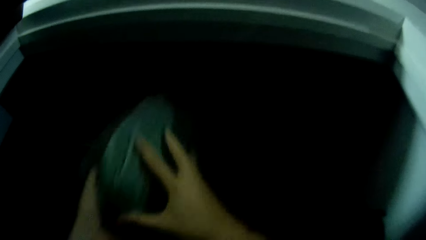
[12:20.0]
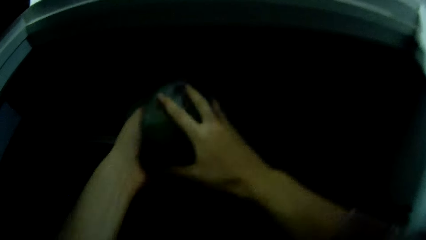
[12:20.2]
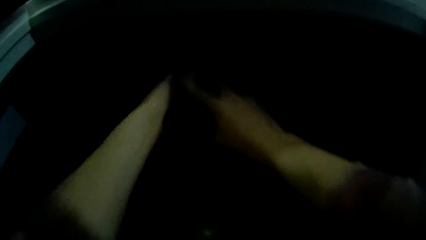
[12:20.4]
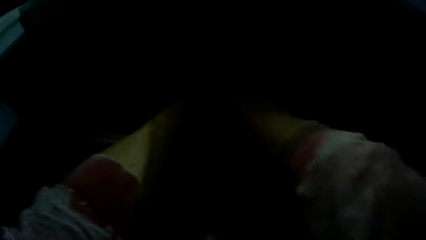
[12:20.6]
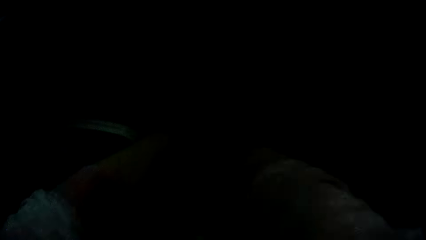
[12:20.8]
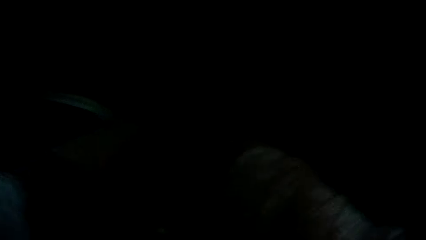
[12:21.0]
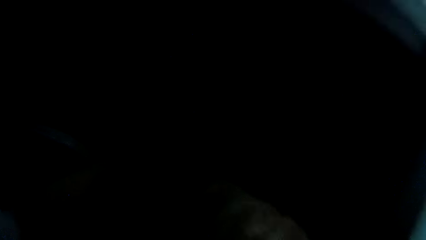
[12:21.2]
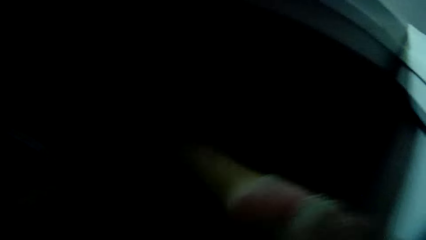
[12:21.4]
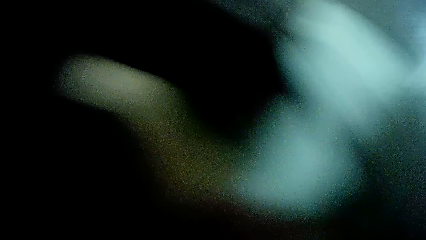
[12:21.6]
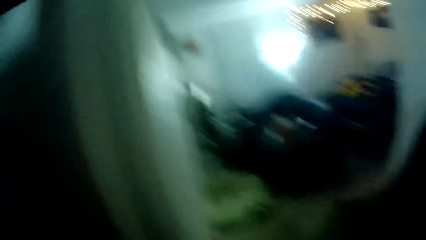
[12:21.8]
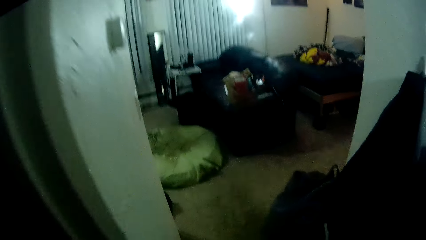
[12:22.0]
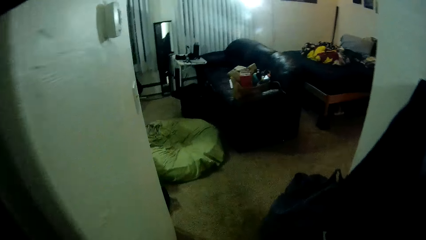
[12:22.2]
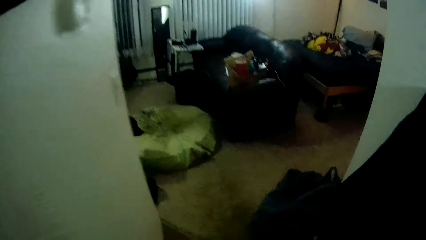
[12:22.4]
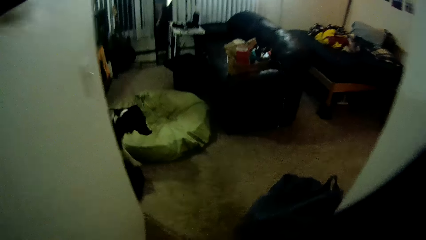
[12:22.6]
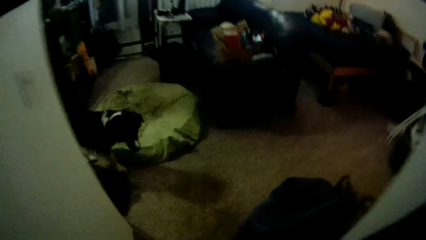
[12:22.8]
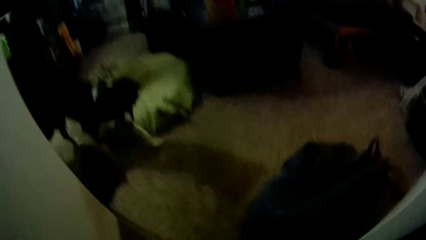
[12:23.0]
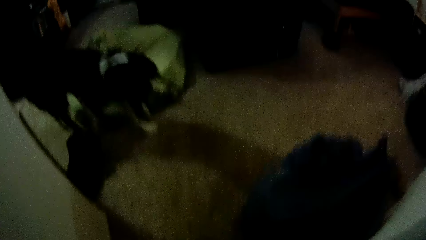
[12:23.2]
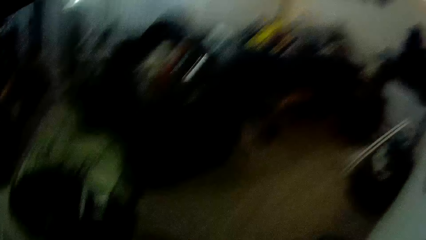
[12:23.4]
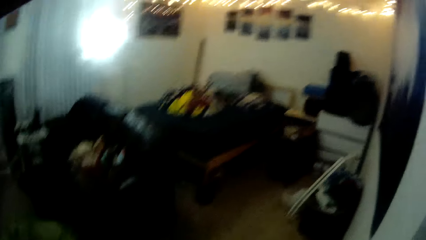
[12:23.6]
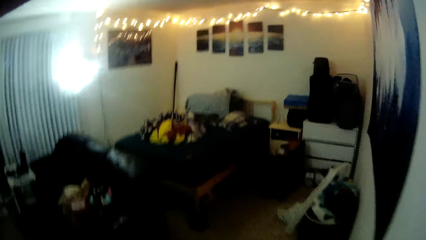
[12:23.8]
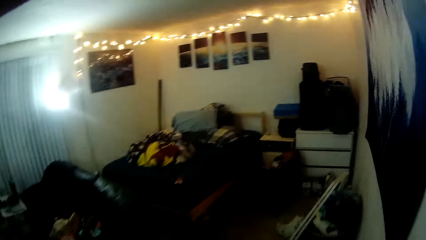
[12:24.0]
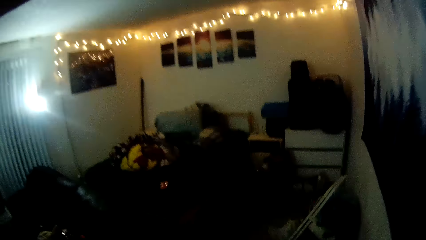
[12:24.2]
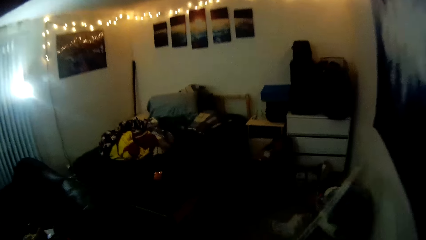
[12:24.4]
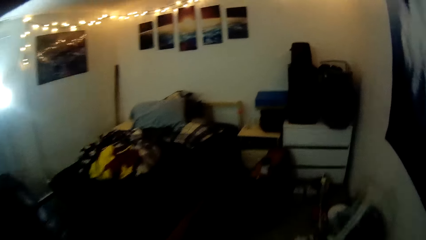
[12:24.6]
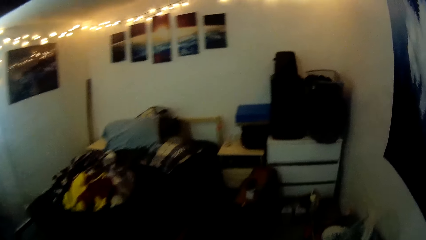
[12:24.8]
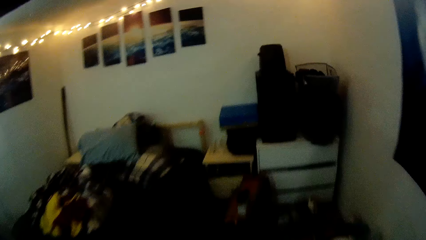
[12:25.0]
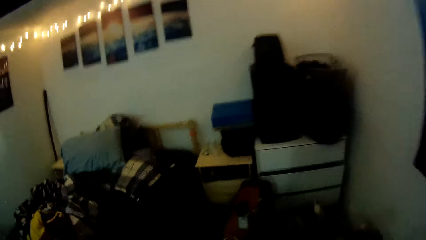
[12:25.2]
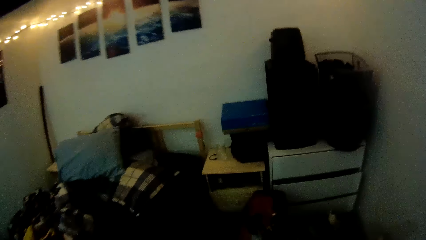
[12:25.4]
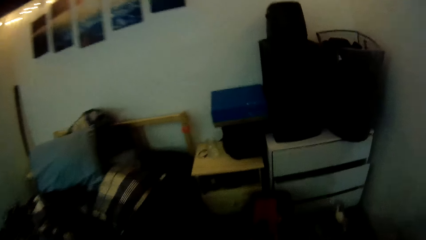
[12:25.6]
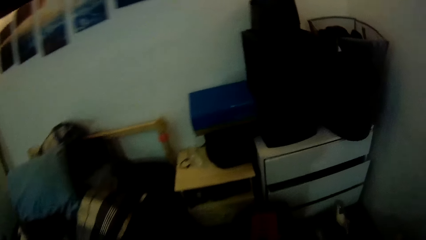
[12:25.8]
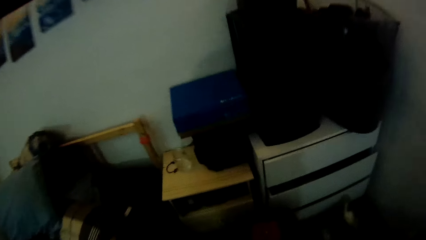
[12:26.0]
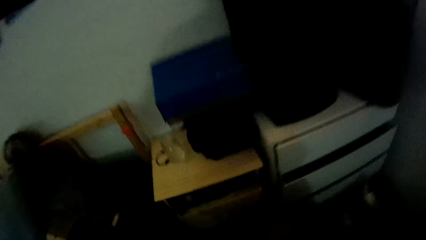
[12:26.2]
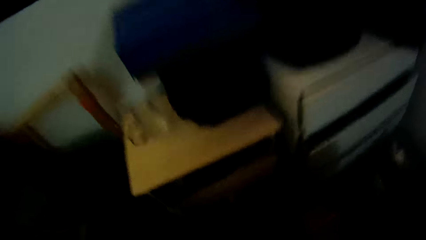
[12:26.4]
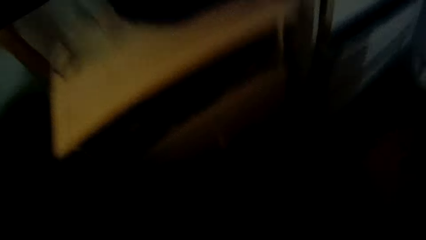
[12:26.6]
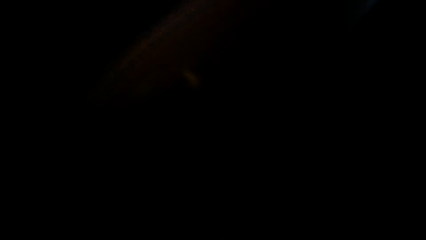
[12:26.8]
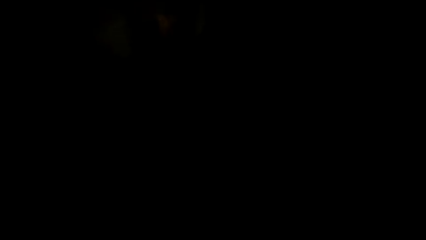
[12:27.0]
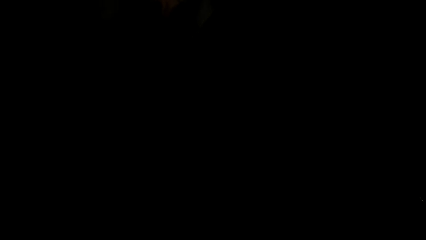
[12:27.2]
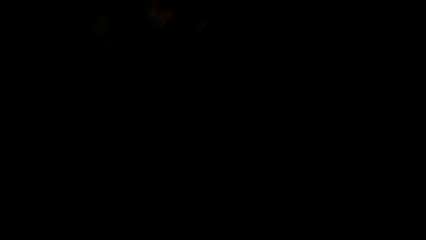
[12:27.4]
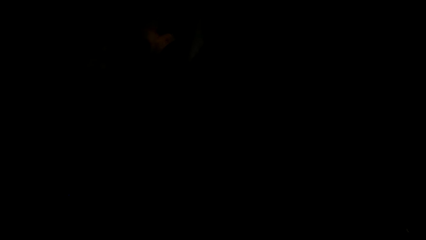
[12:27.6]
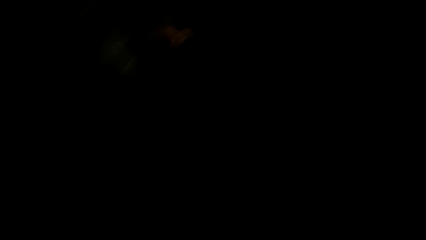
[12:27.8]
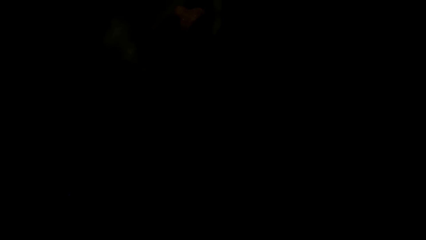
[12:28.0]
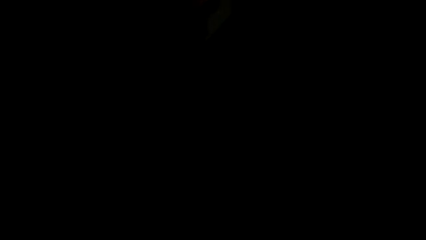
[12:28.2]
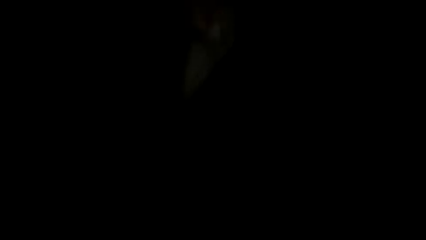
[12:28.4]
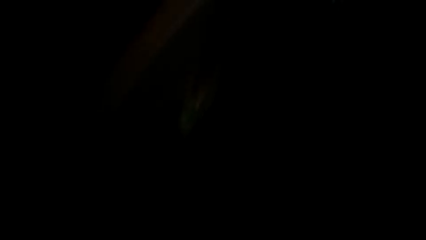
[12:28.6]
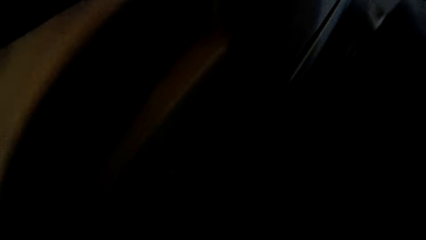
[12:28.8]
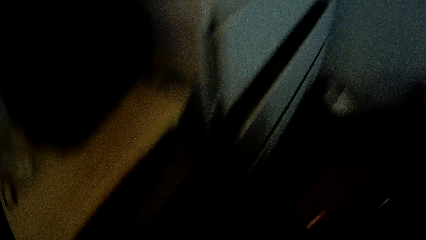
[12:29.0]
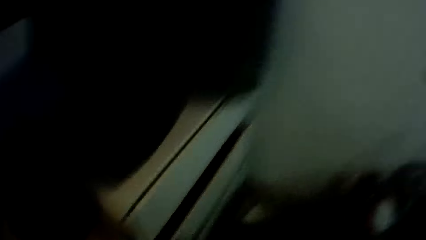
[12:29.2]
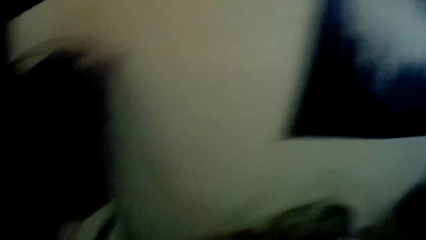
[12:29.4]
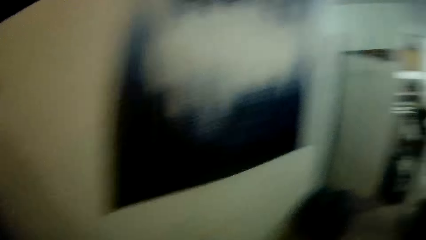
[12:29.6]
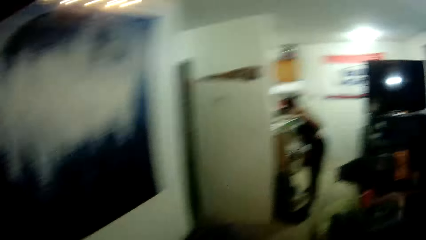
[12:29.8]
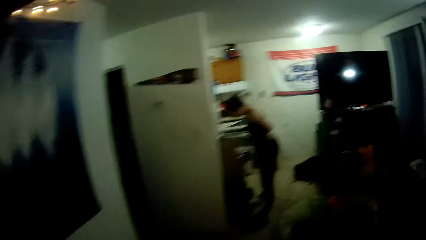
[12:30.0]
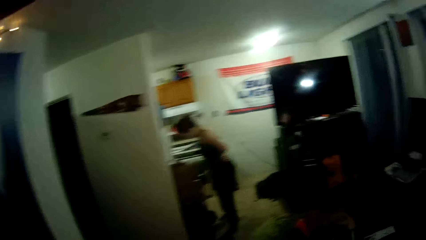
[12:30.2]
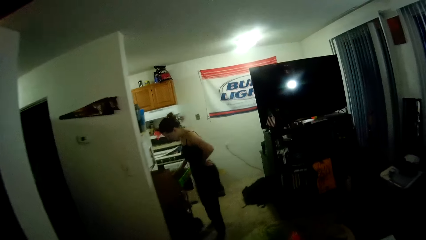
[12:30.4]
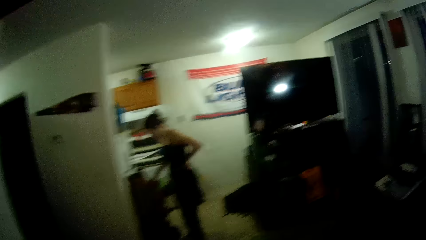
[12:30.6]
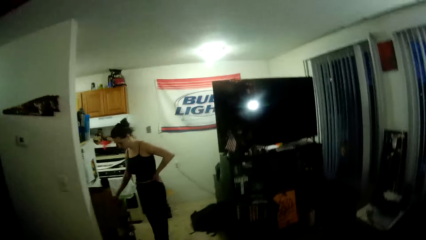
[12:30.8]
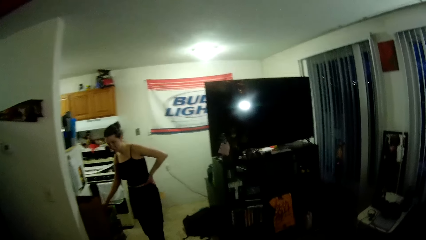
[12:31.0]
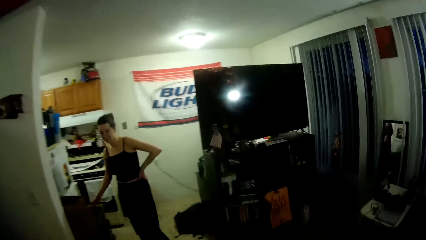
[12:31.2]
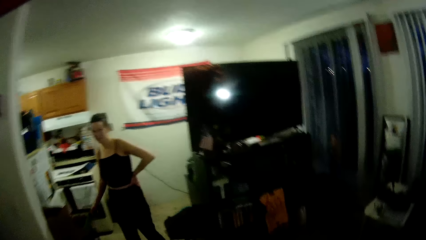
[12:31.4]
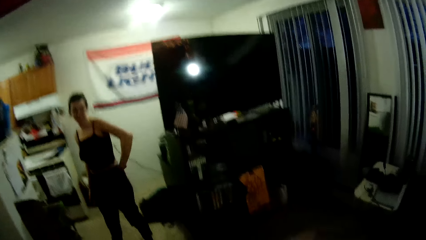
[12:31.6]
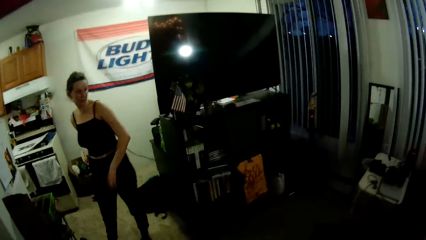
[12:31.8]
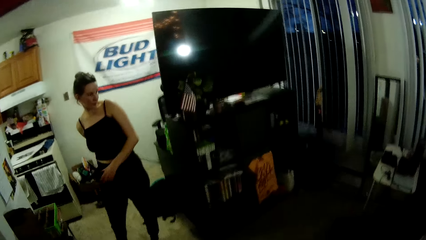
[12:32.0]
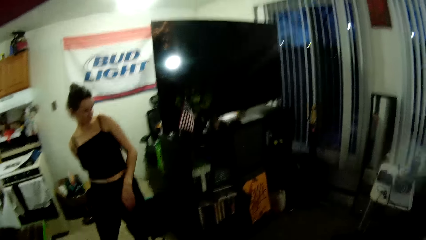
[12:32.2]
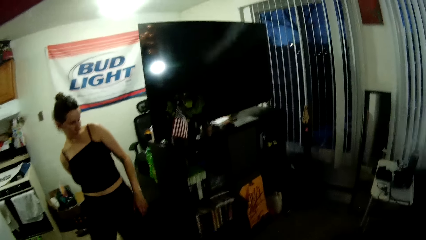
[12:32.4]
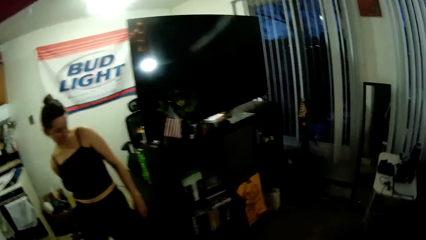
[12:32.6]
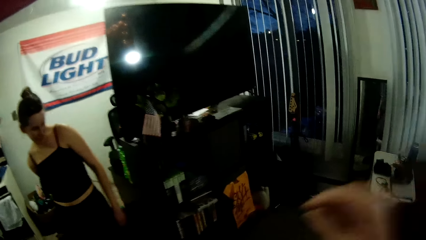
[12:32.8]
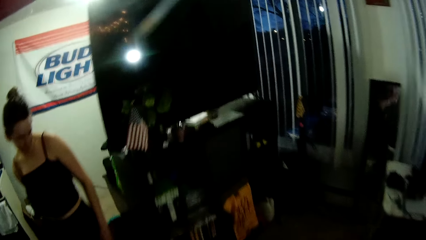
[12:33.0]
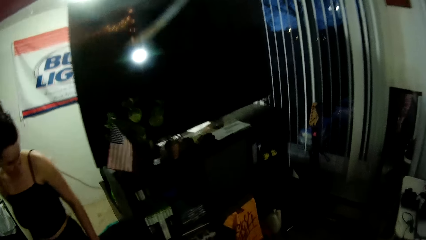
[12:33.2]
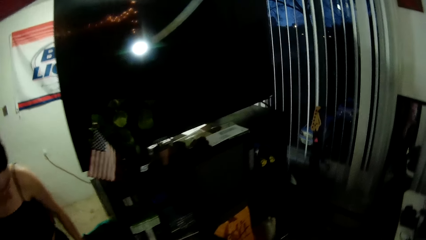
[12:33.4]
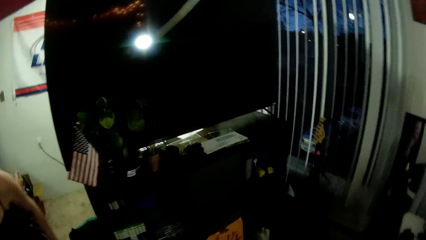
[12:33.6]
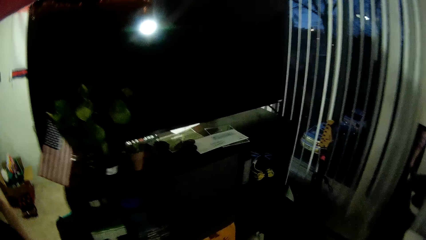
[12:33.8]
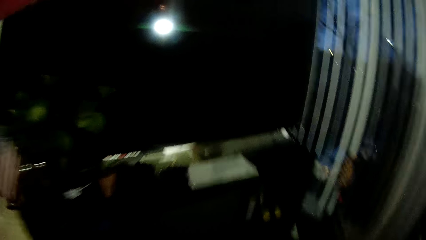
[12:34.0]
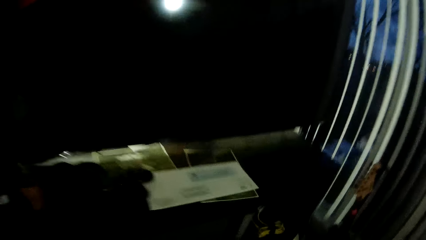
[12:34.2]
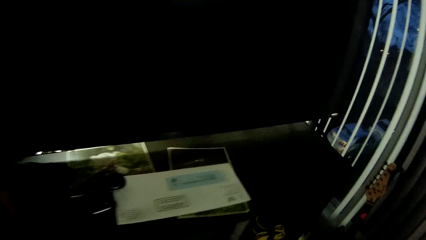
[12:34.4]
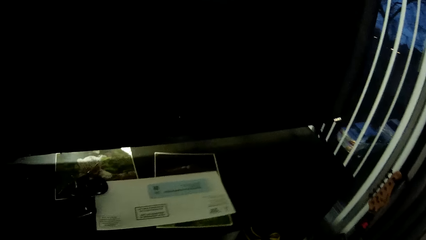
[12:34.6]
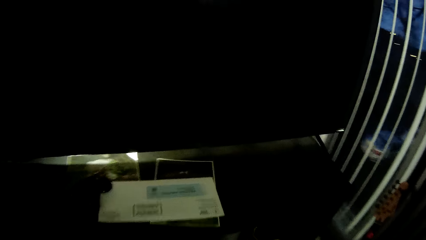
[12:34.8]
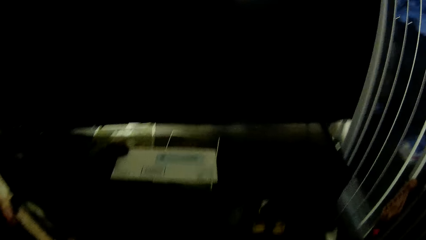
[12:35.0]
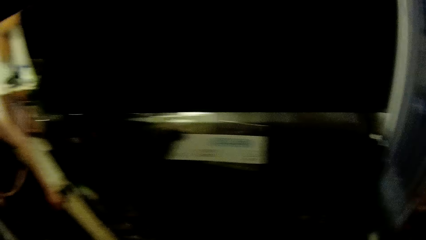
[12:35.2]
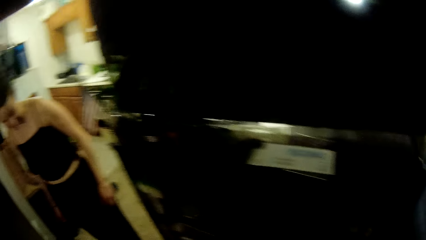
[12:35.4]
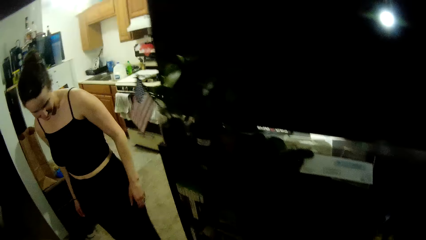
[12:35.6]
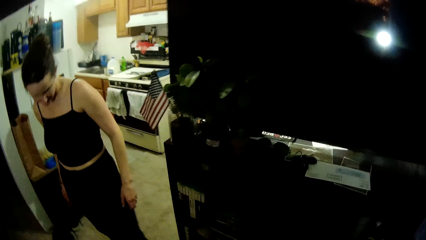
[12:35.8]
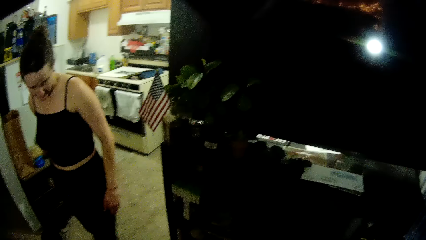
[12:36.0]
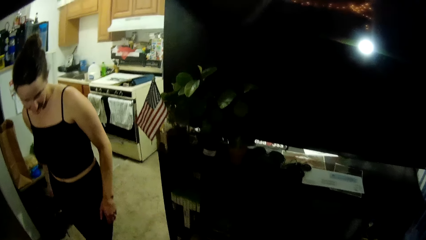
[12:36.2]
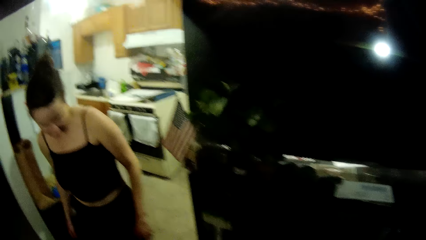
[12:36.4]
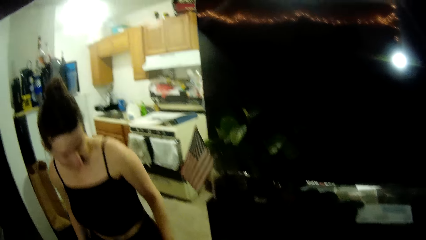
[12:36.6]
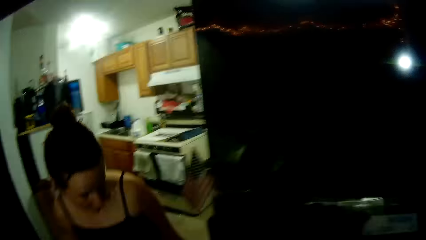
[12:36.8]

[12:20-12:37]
The camera wearer puts the backpack into the wardrobe with both hands. They push something in the wardrobe. A dog walks around. The camera wearer walks around. They lift the hand.
